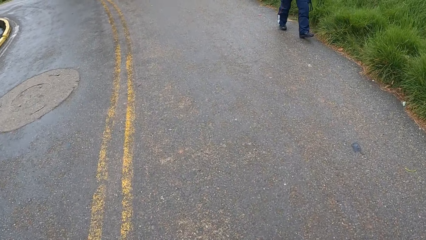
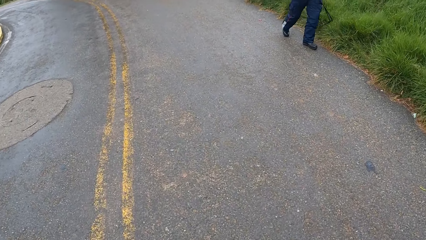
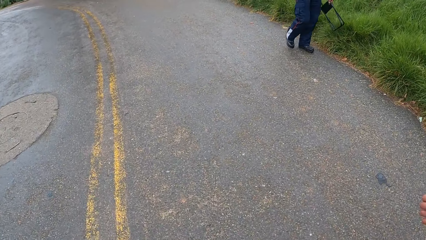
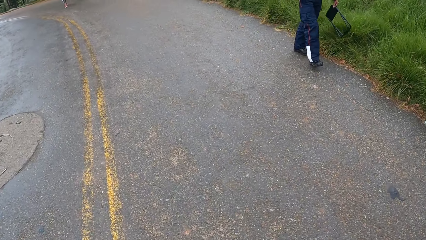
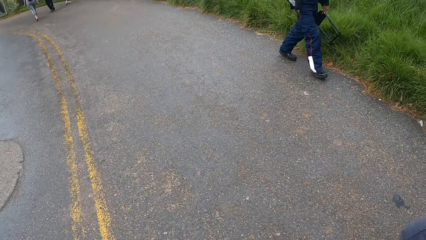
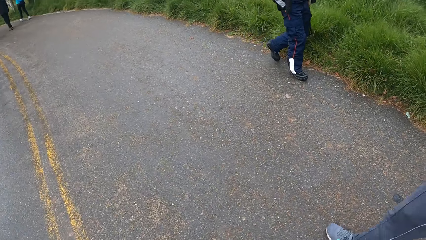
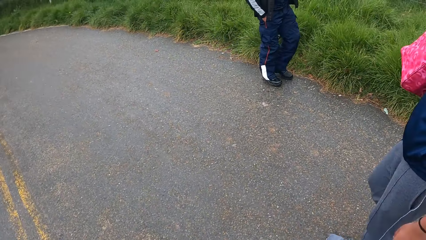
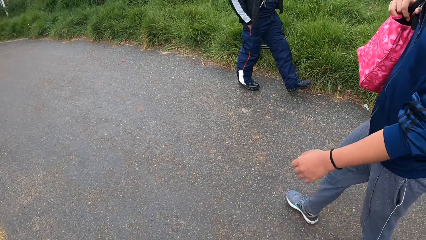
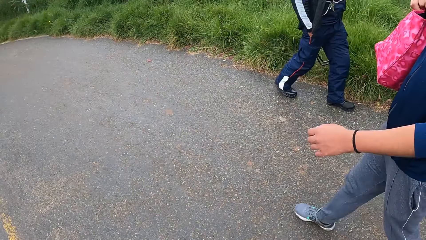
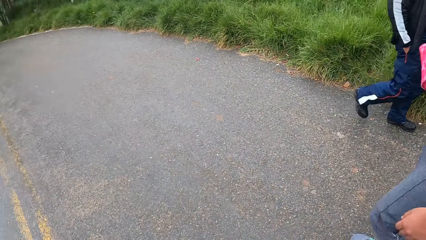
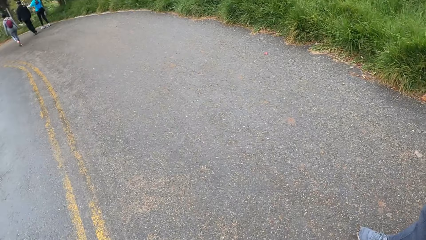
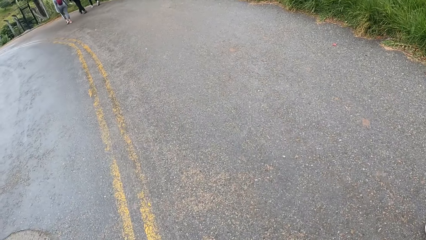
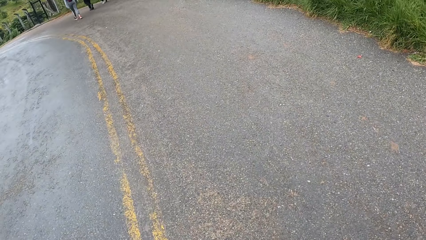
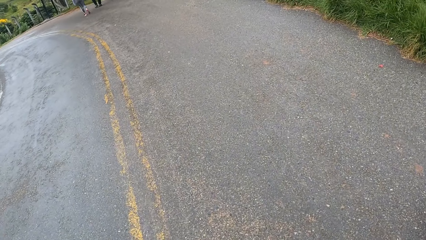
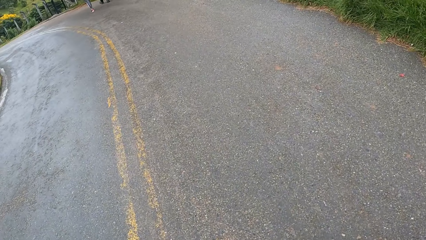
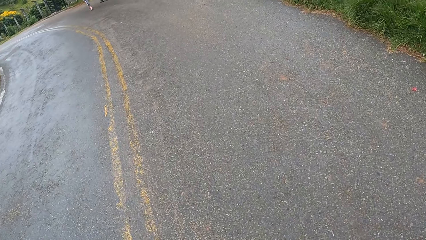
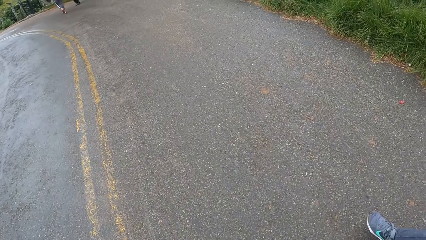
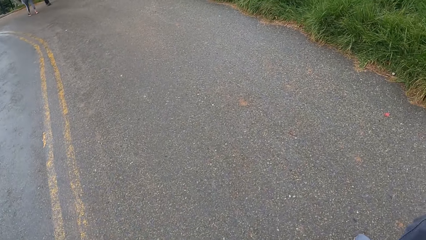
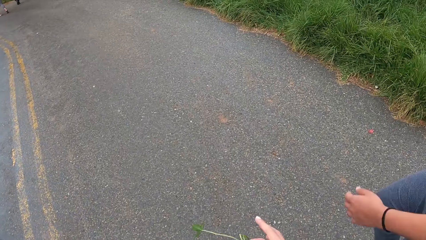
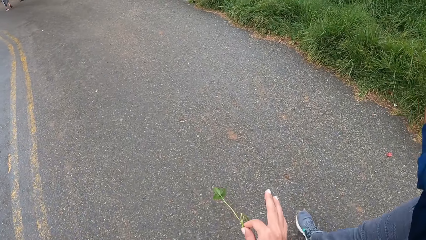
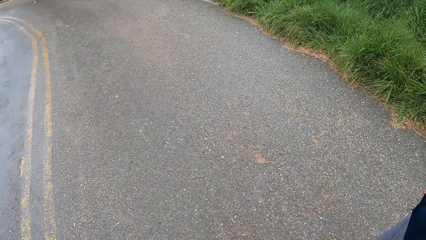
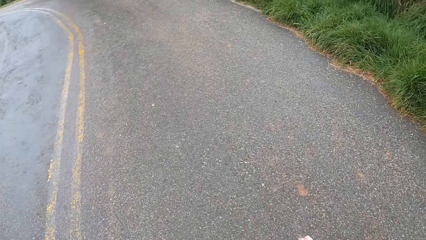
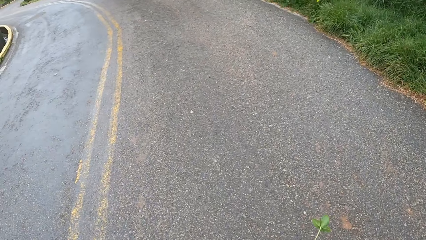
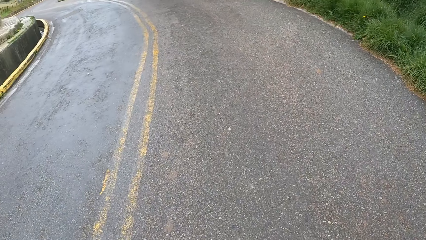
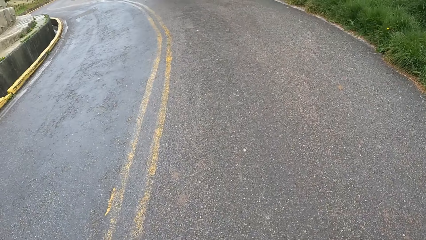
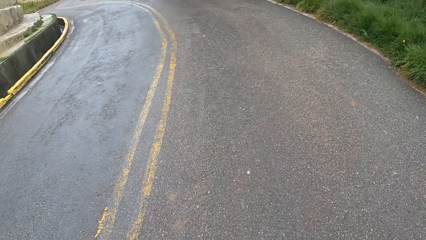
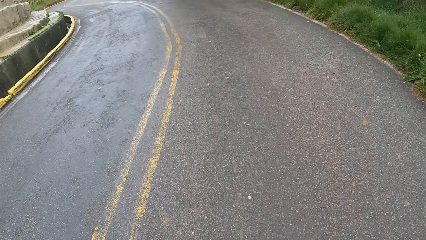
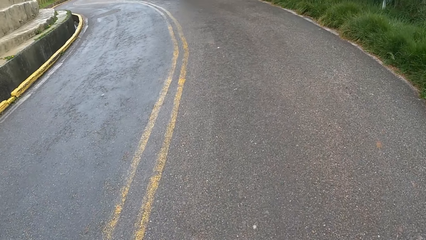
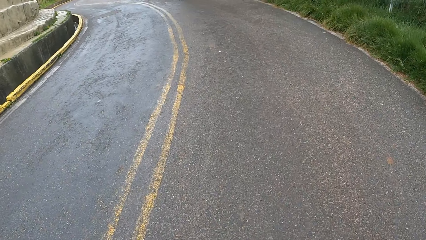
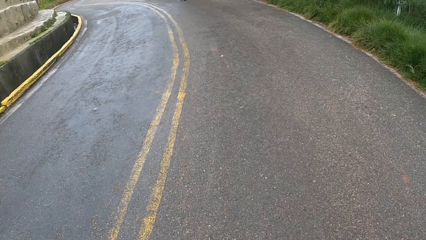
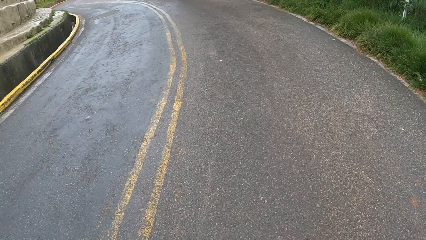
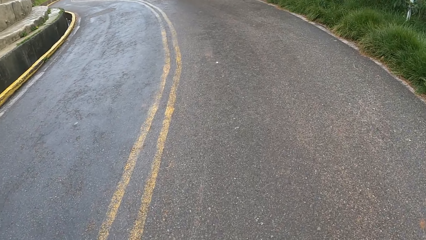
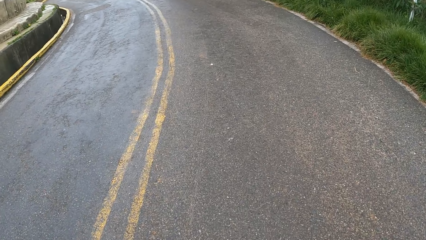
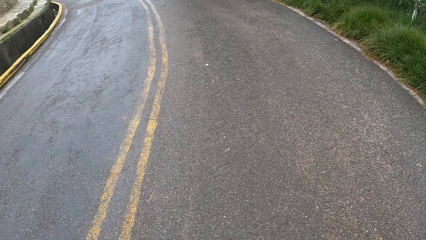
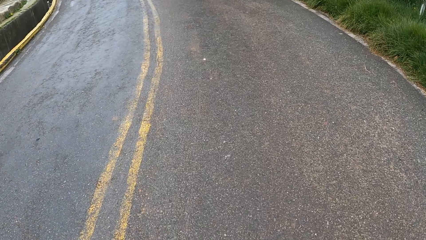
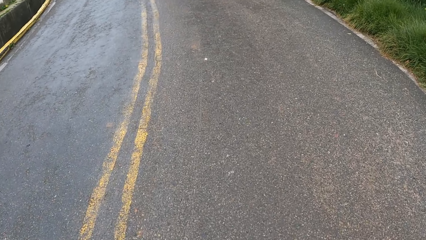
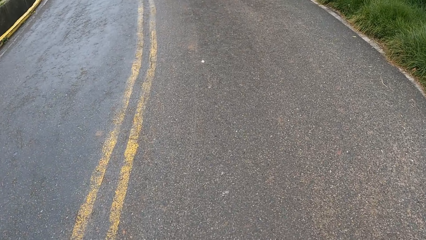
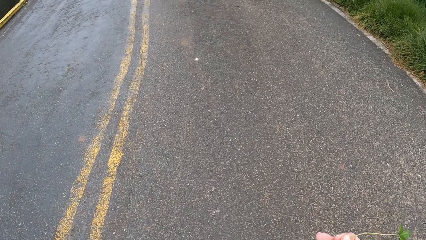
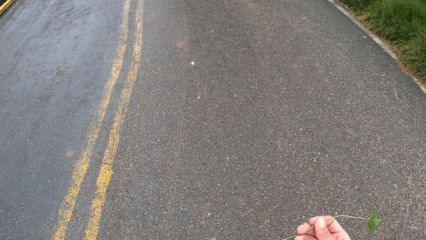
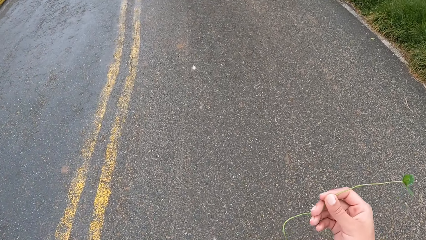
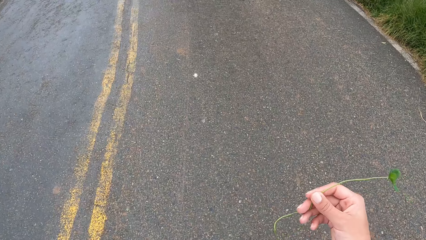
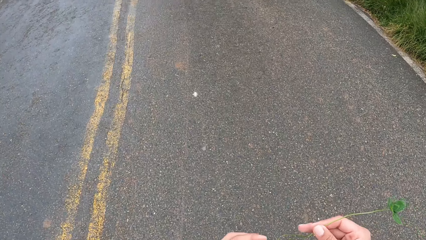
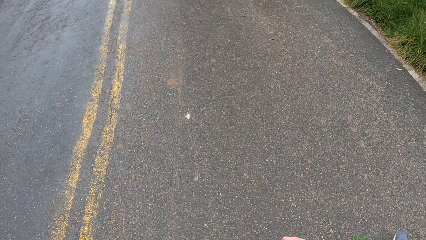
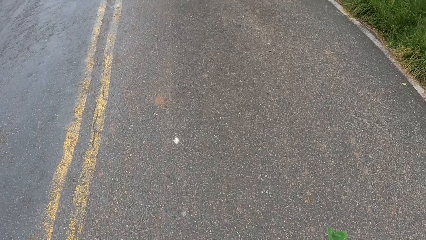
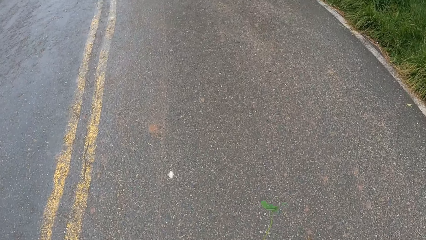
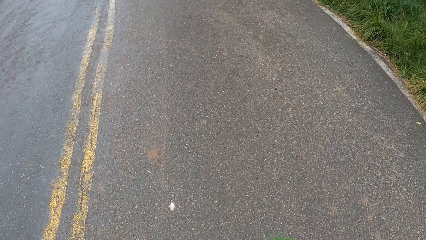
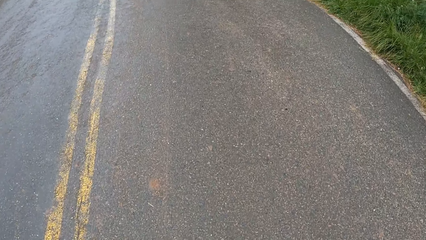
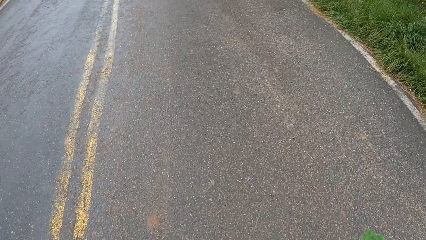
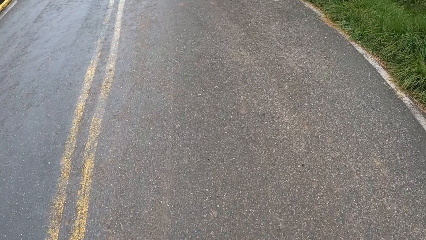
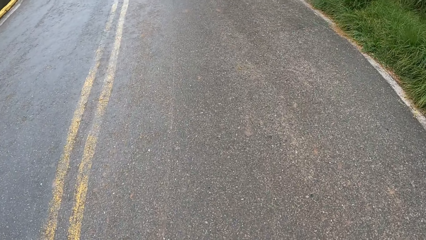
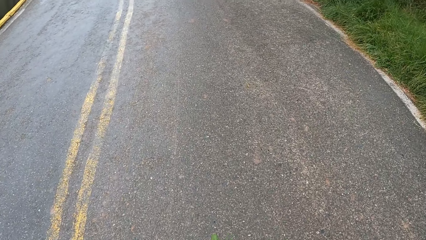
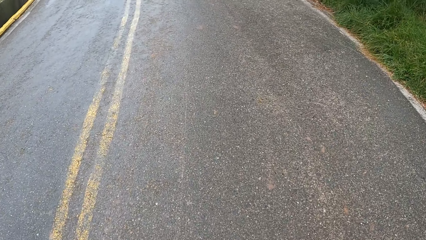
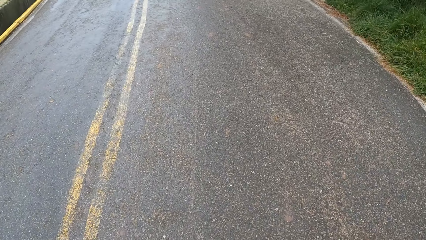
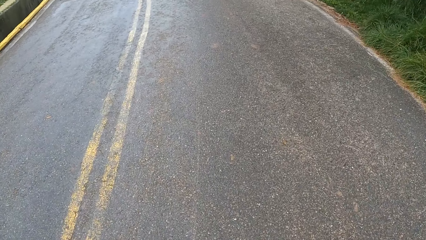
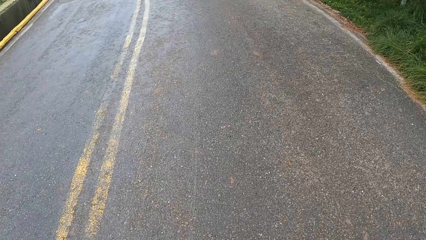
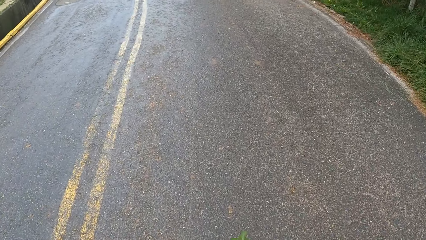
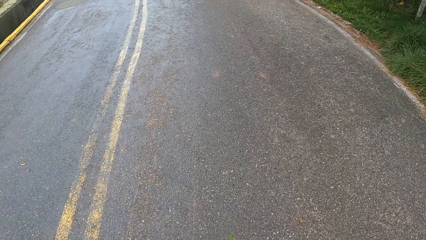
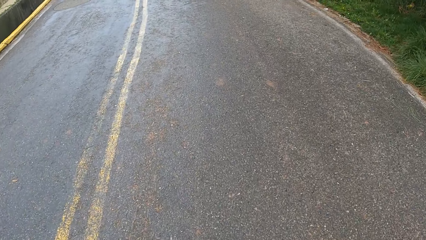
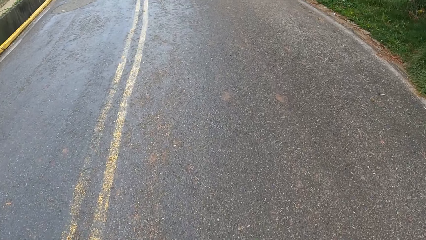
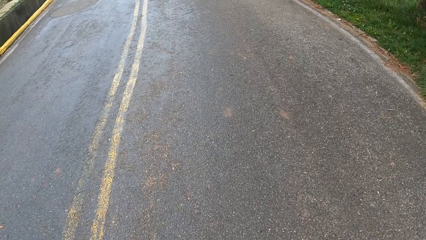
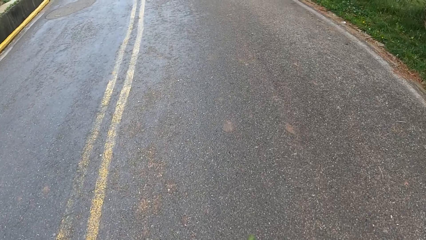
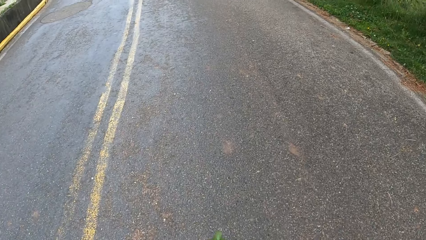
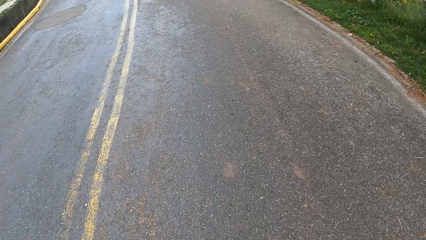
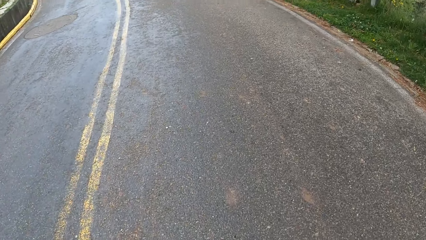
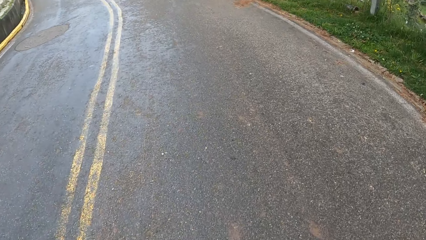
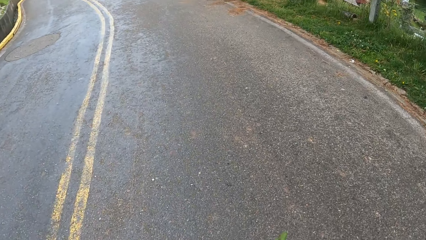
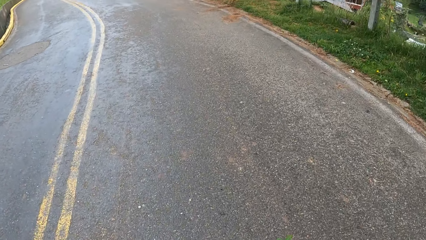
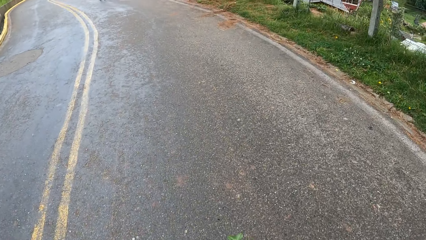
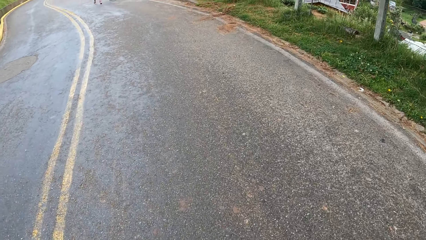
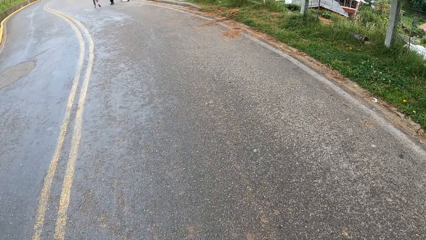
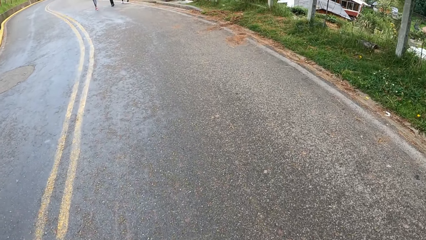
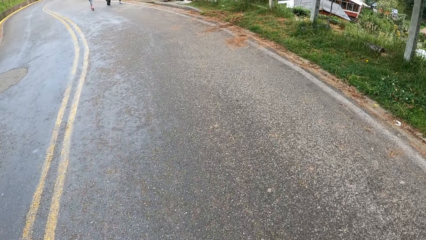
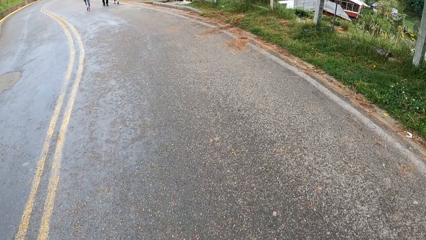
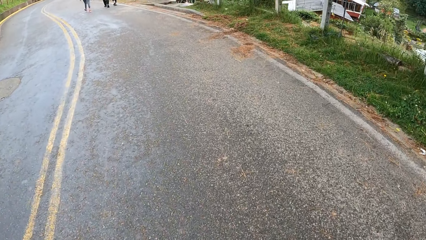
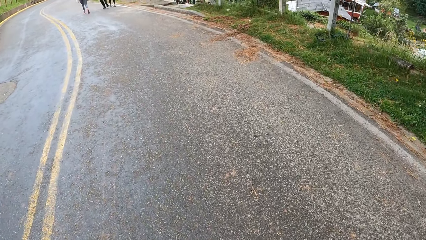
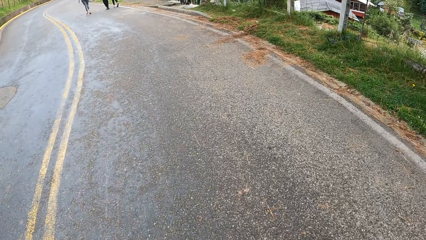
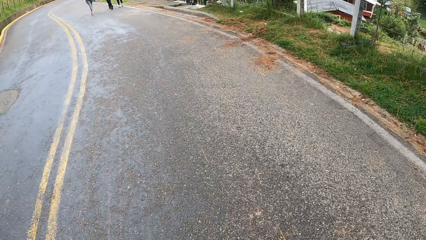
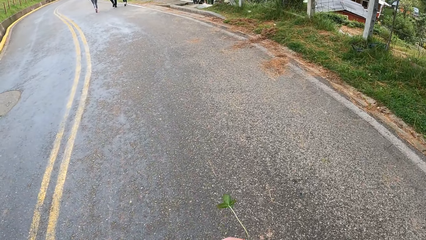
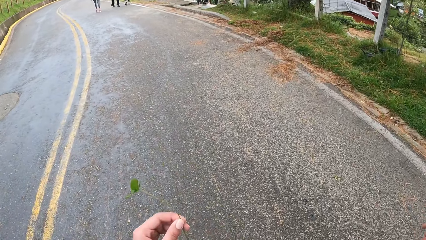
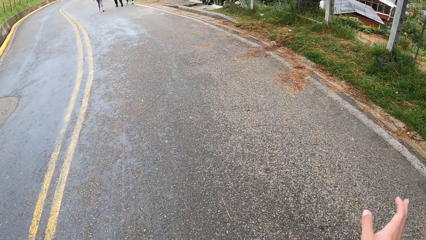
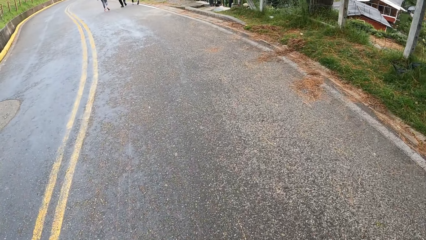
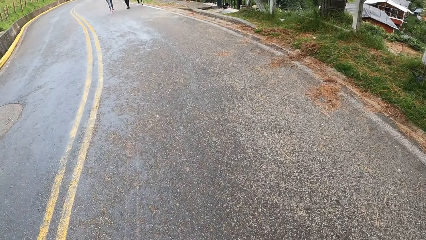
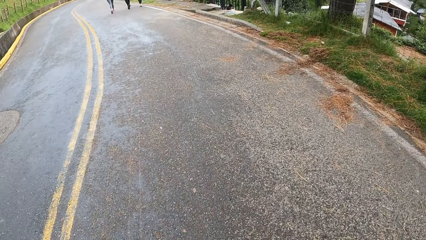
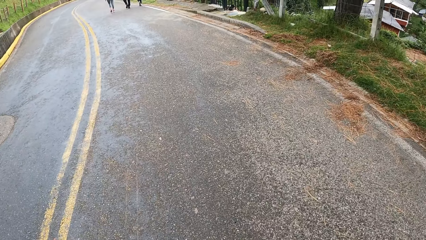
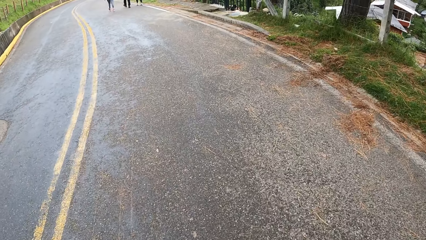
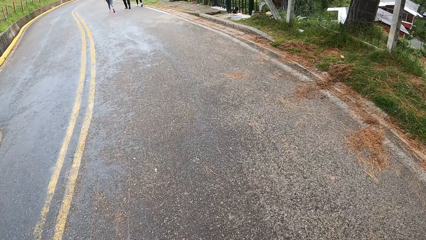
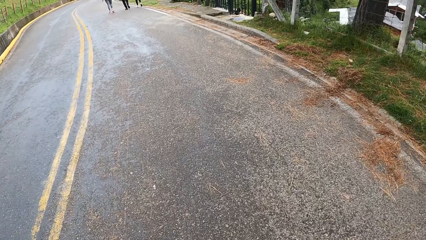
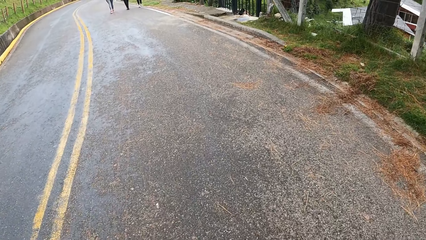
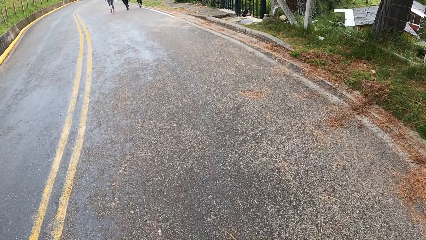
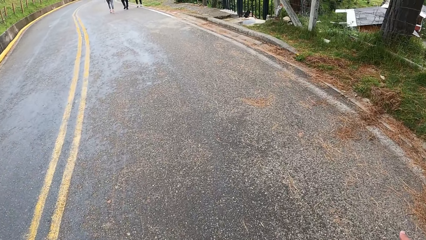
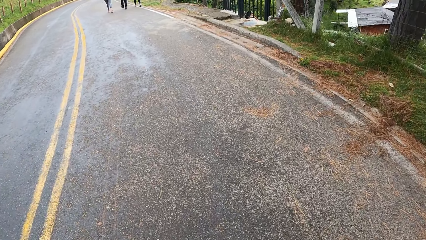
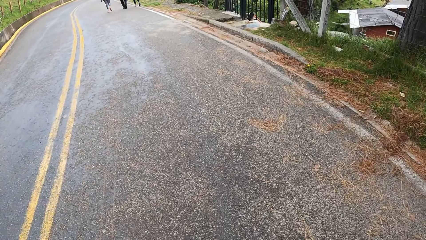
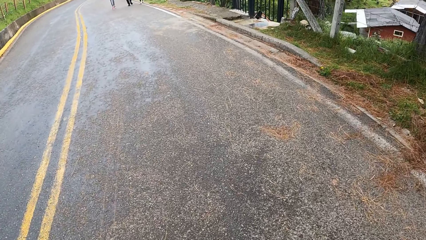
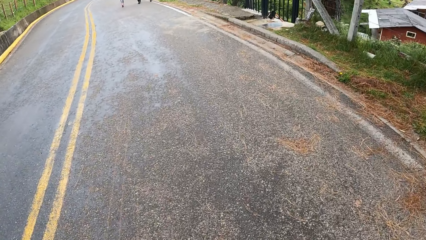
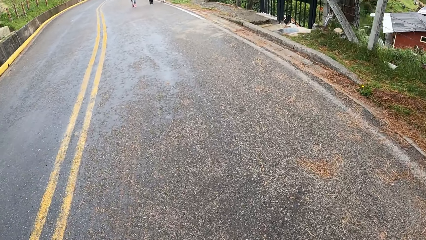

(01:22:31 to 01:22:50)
A man walks past the camera wearer on the paved road. Another man raises his left hand towards his face. The camera wearer passes the plant in his right hand to his left hand. He looks at the leaf on his hand. He walks along the road with the other man. He looks at the houses. He converses with the other man.
